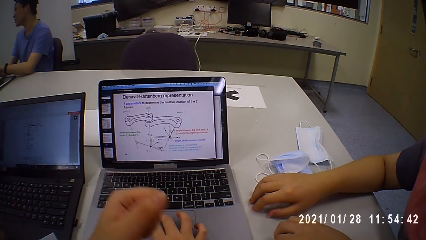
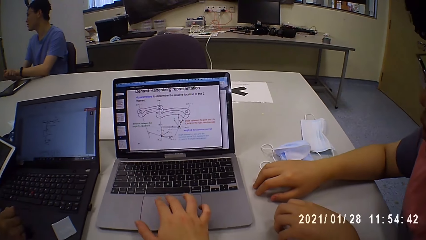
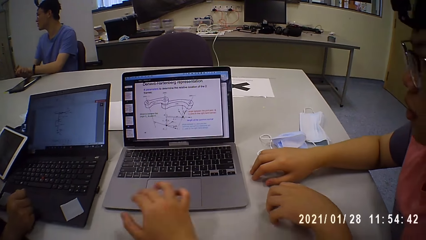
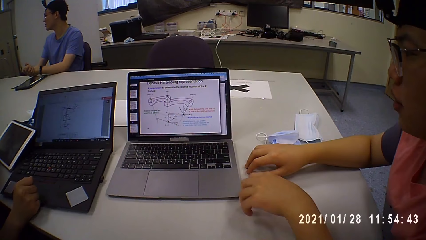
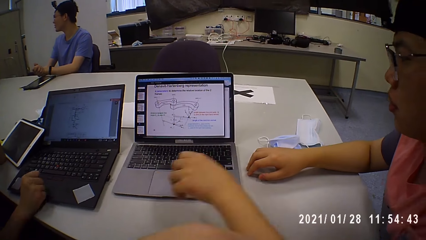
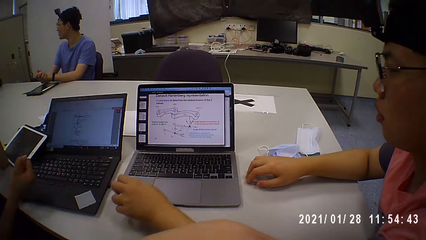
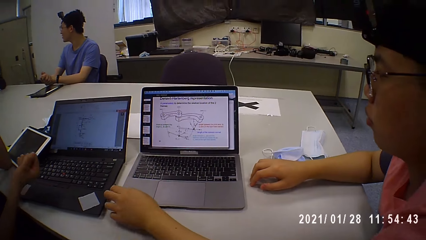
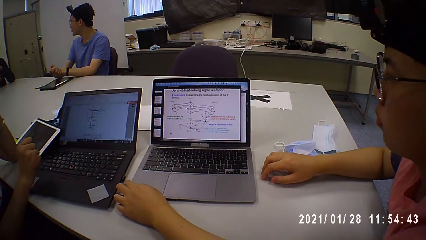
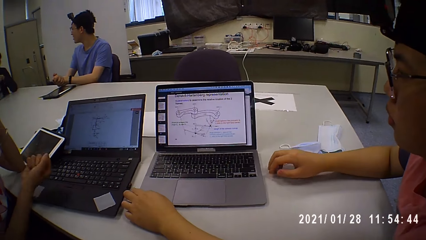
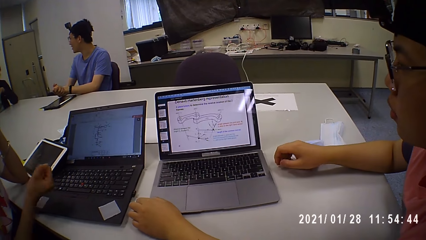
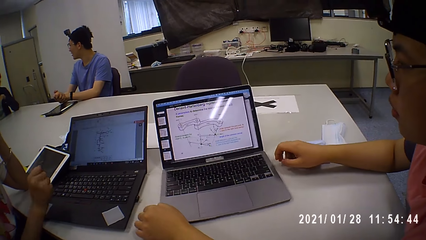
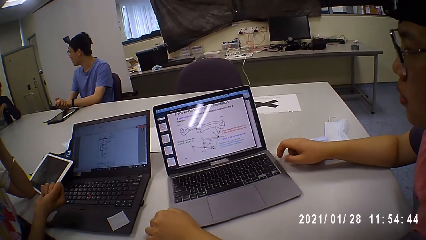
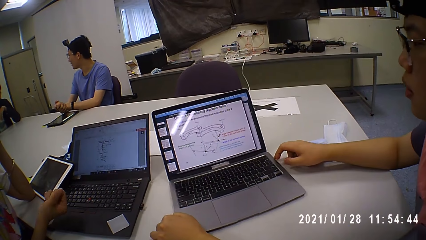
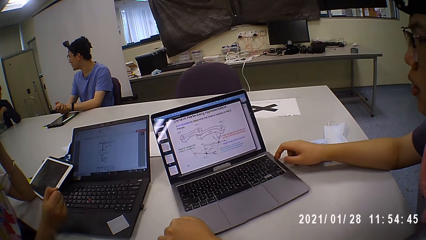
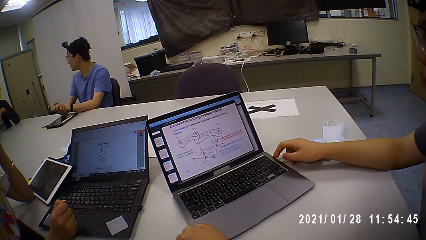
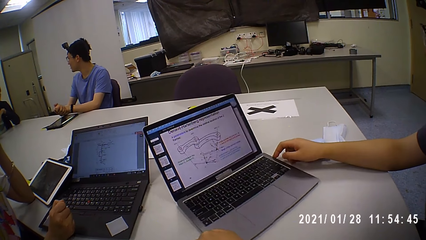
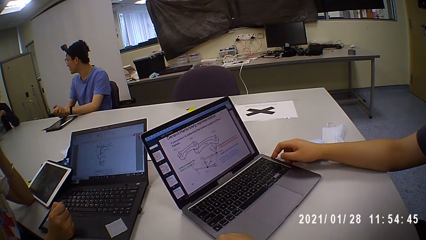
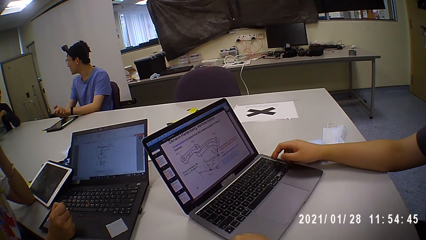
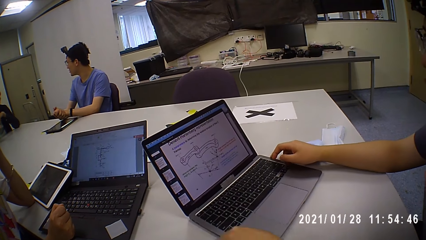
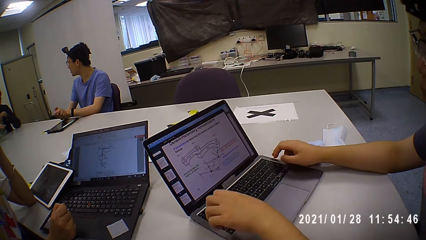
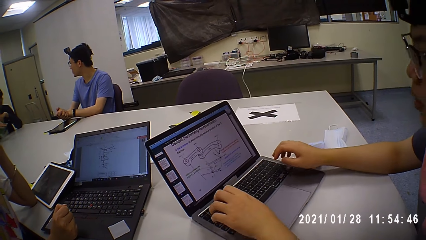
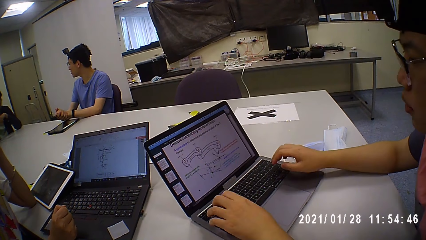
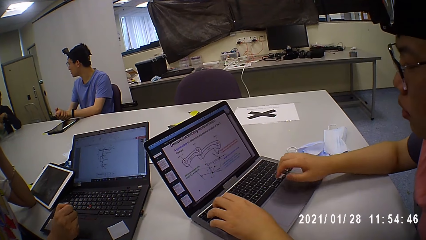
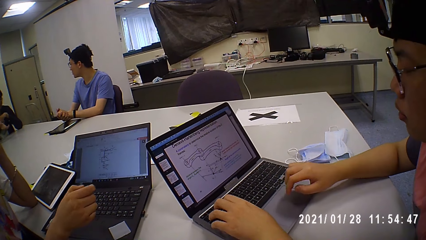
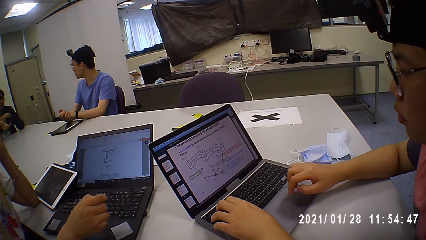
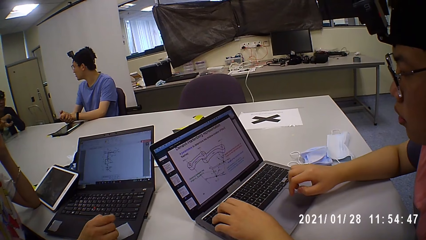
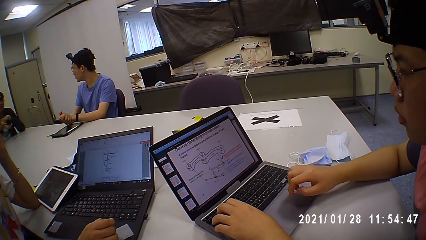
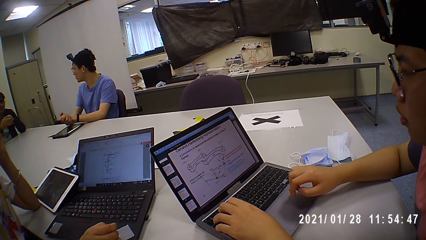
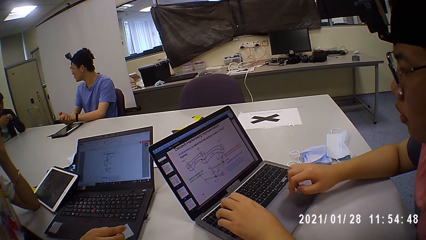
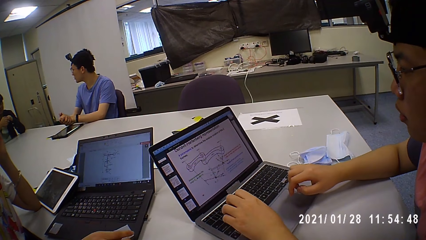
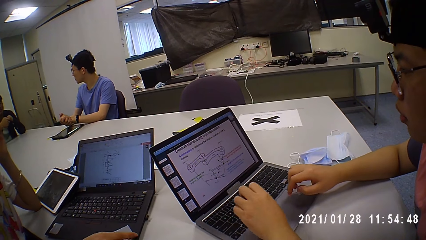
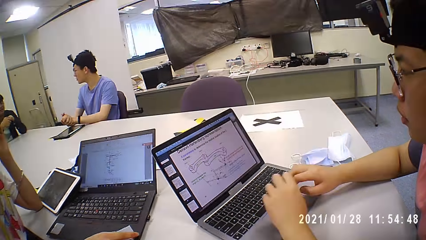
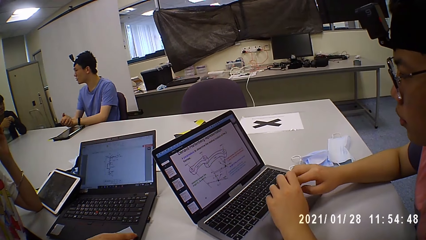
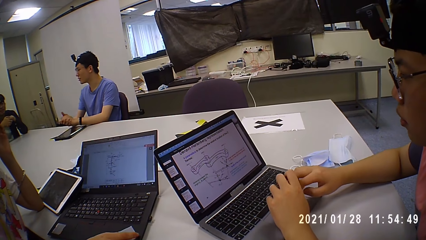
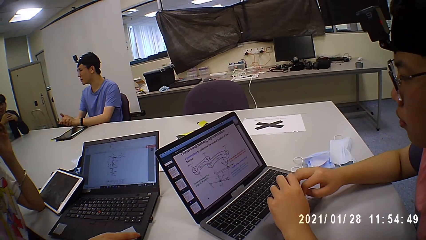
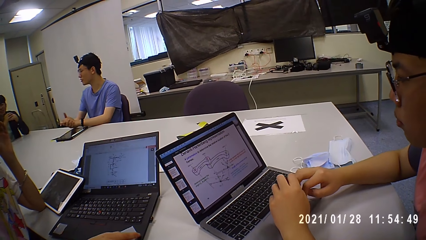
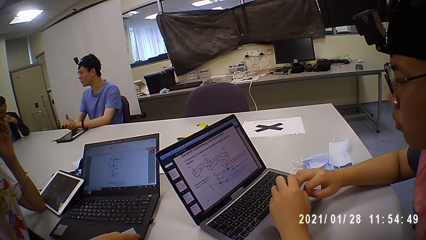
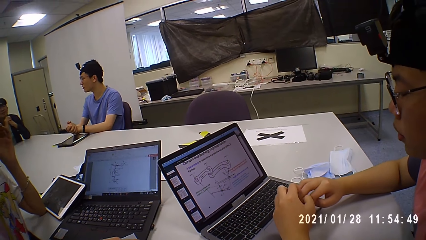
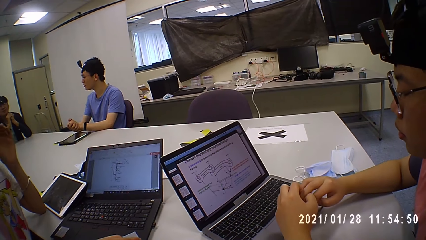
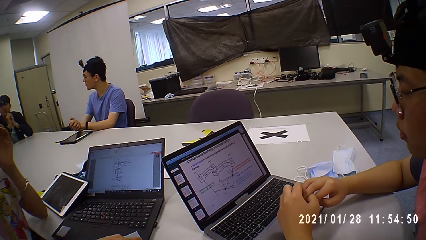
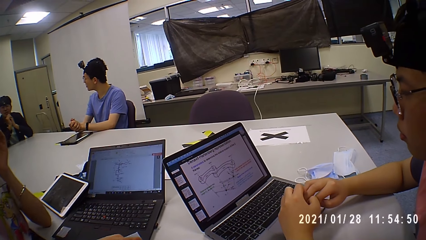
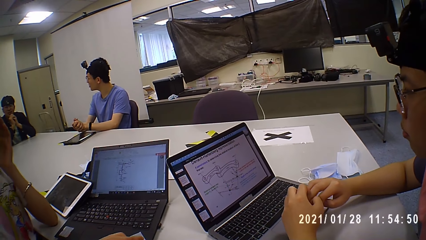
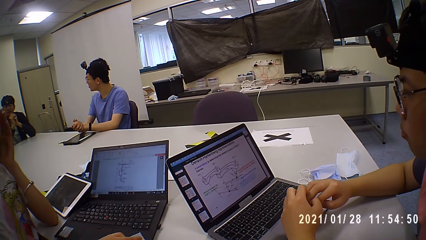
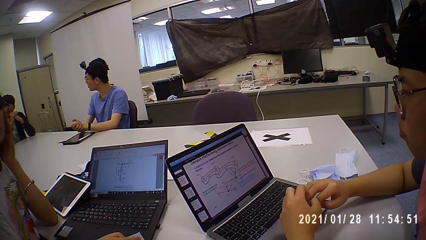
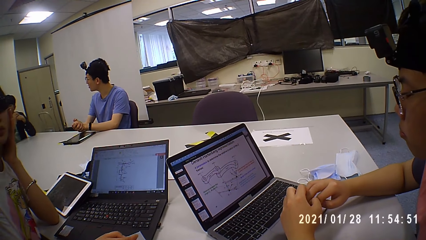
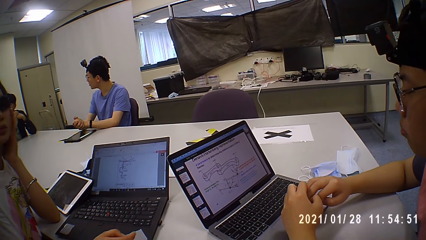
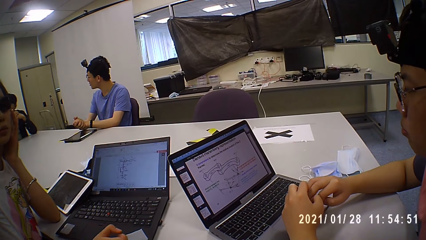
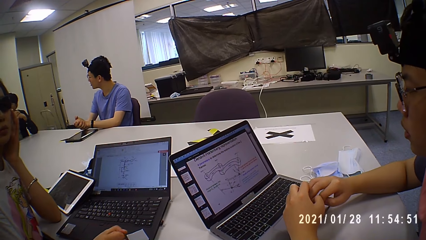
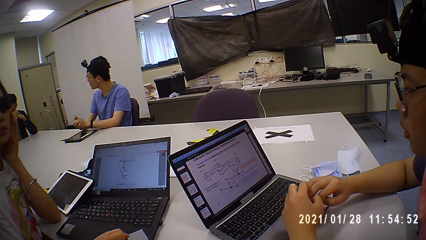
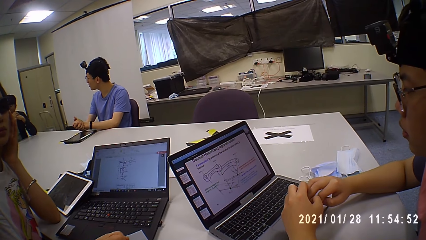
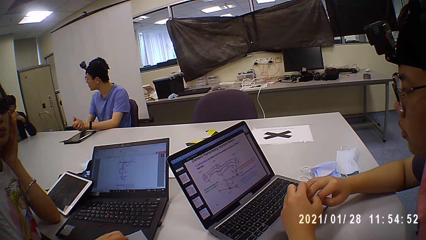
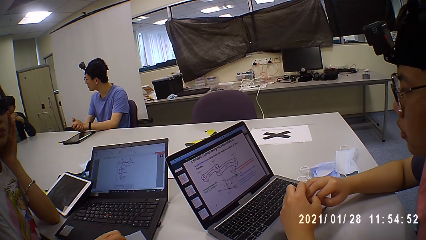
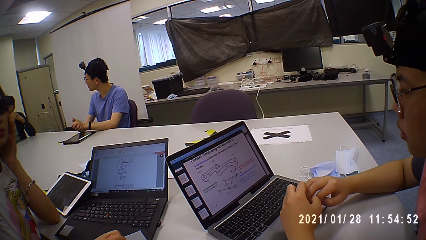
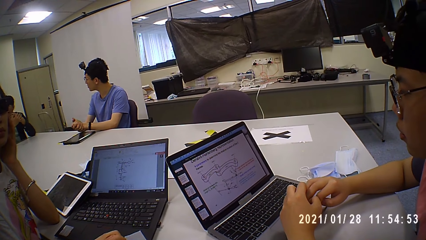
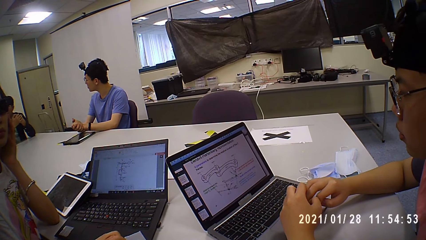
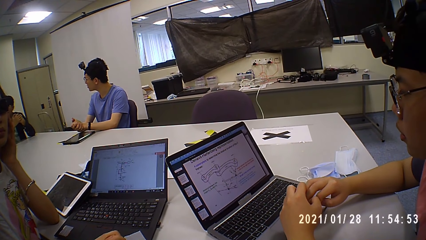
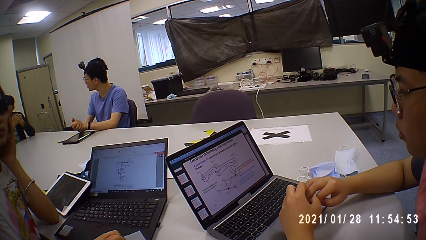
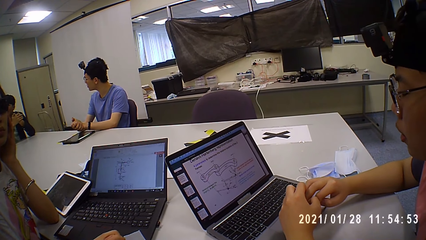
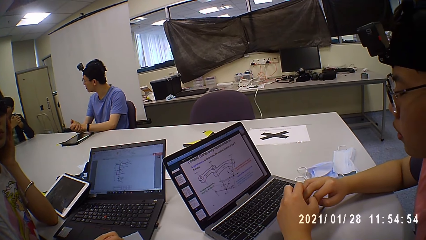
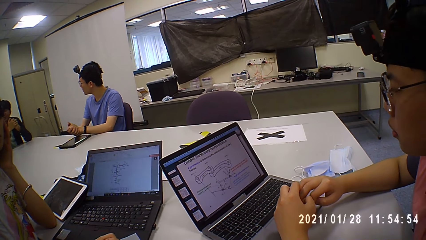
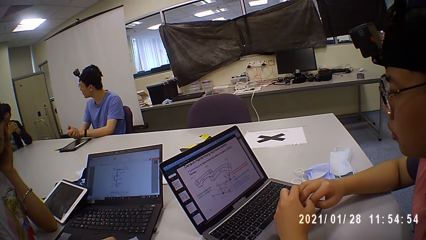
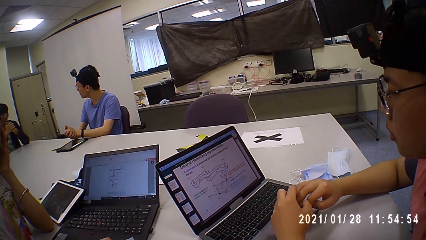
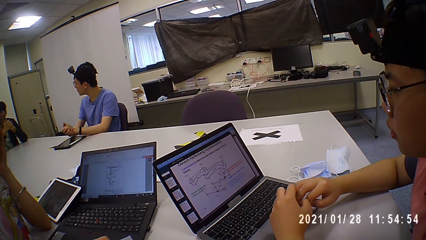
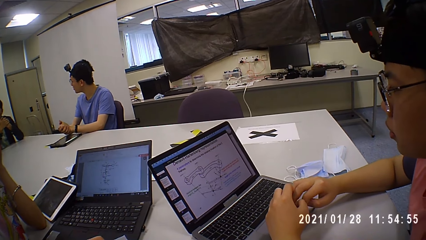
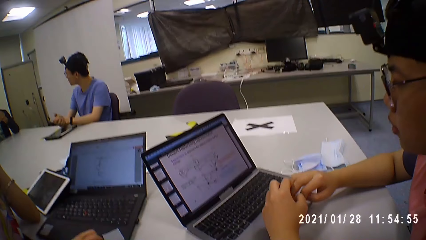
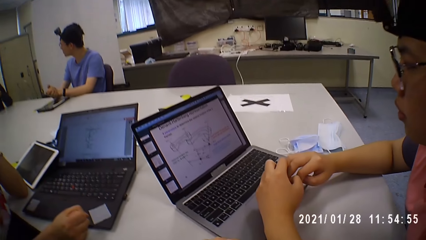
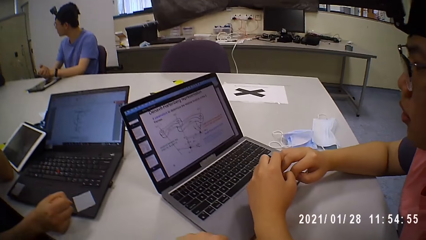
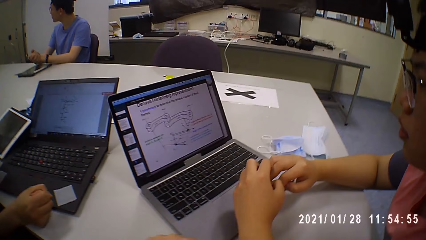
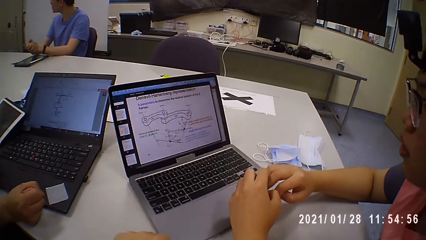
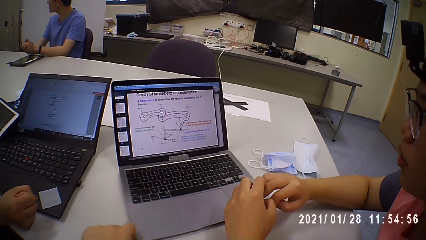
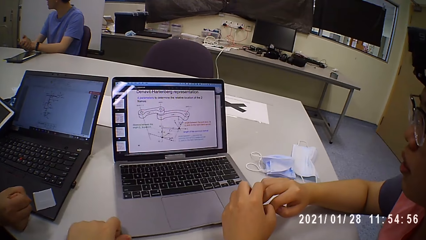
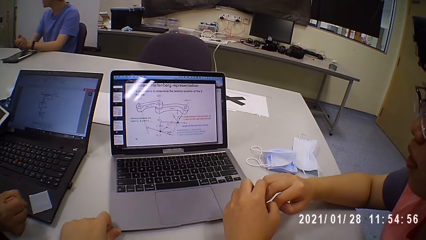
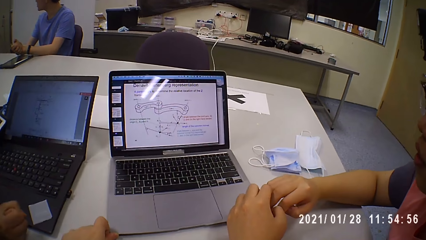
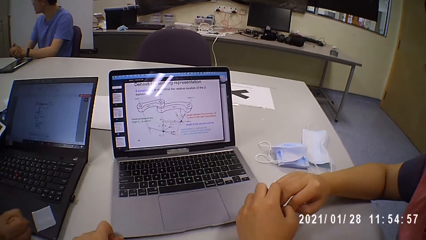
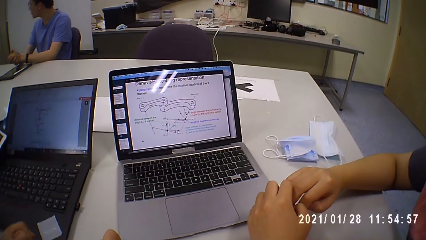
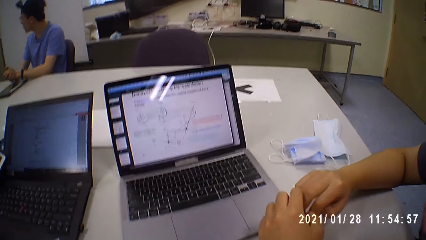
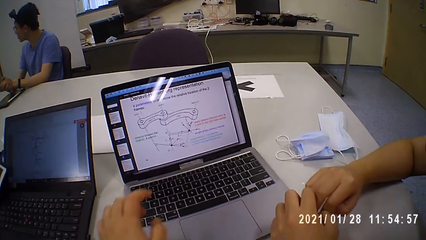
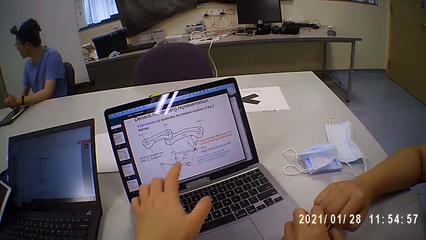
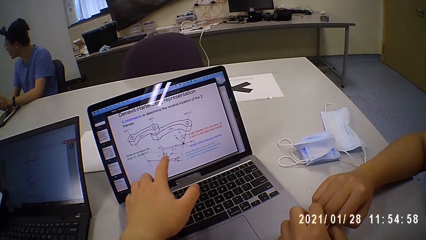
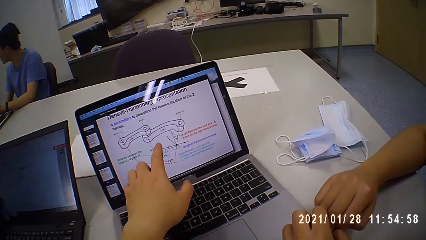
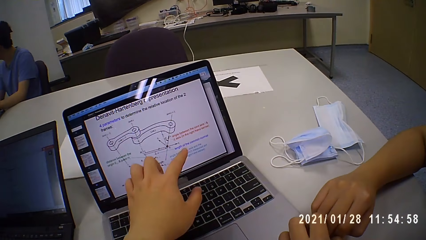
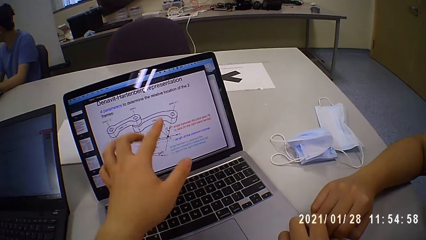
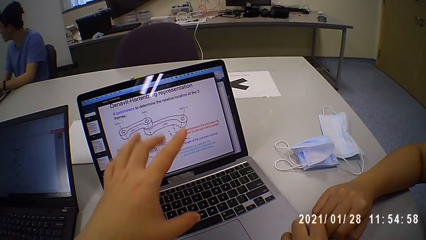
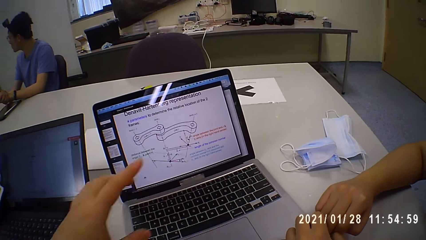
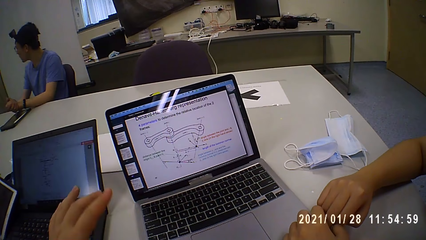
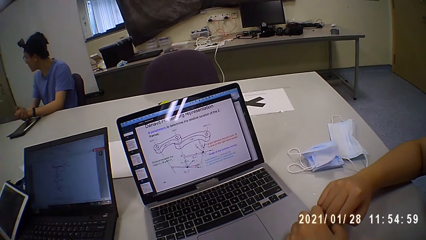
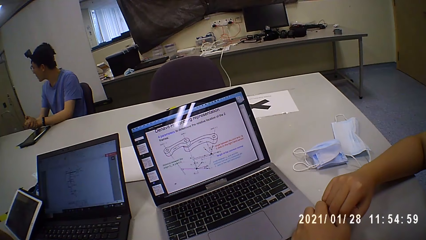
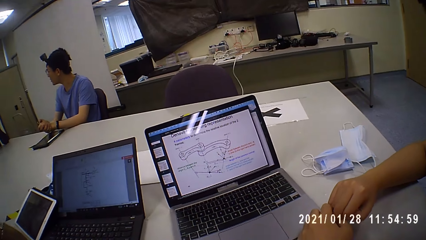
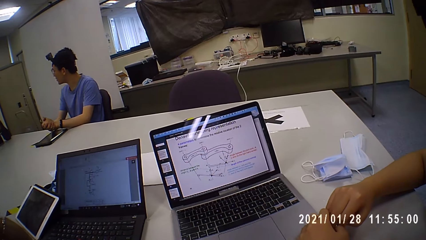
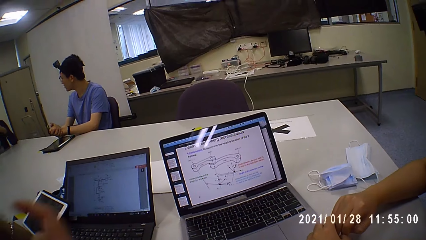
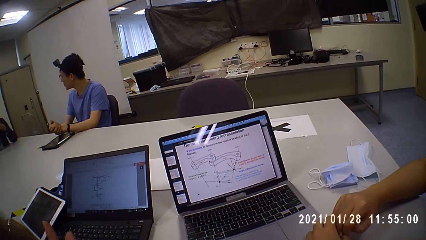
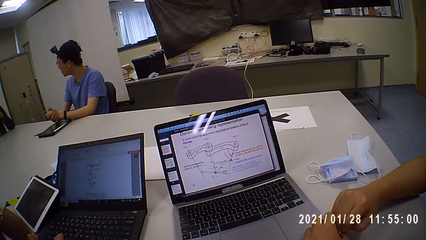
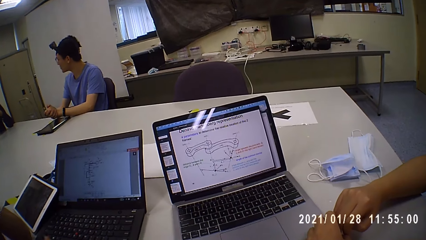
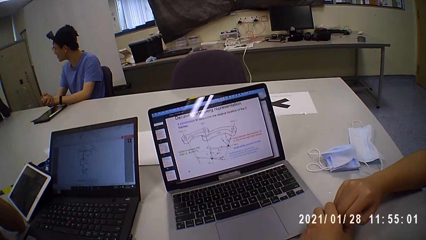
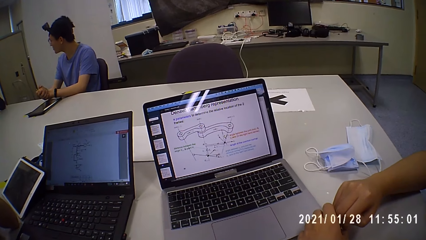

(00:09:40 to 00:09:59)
The camera wearer removes his hands from the laptop. A man moves the laptop on the table with his left hand. The man turns the laptop. A woman gesticulates with her right hand. Another man gesticulates with his right hand. The woman moves her right hand. A third man rubs his hands against each other. The first man looks at the laptop. The camera wearer moves the laptop on the table with his left hand. He turns the laptop. He gesticulates with his left hand. He points at the laptop.
